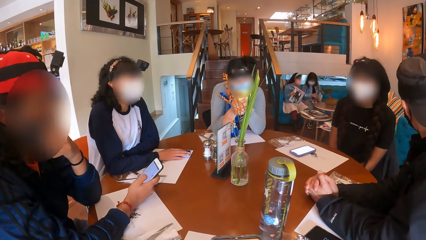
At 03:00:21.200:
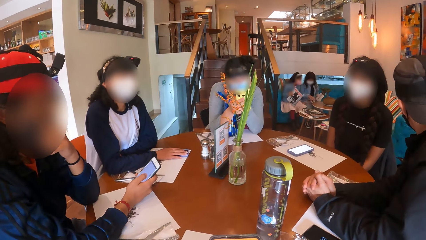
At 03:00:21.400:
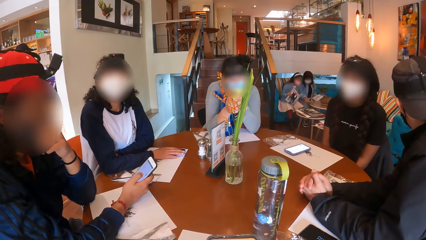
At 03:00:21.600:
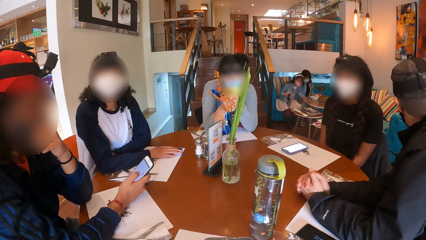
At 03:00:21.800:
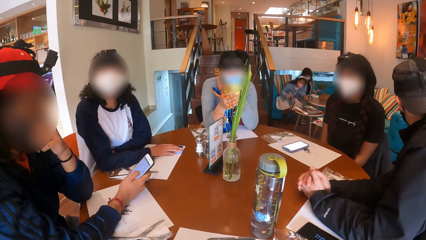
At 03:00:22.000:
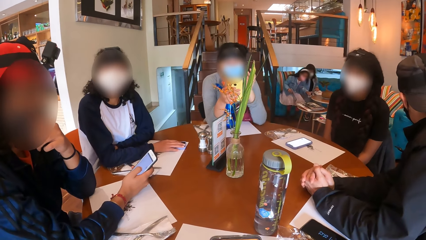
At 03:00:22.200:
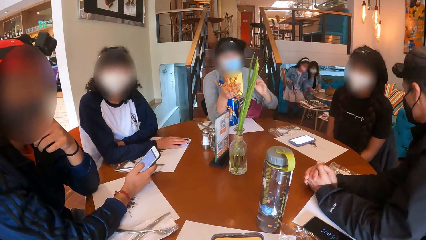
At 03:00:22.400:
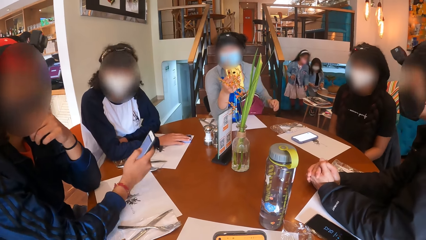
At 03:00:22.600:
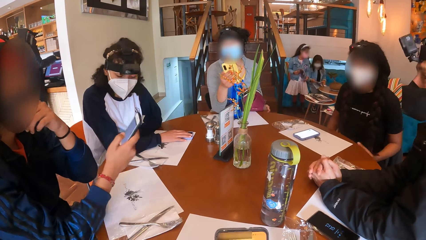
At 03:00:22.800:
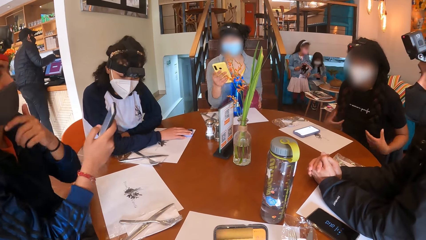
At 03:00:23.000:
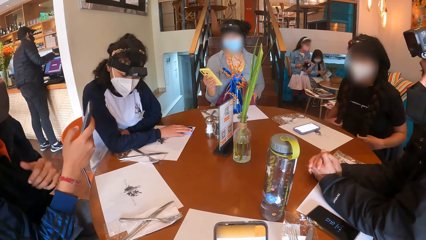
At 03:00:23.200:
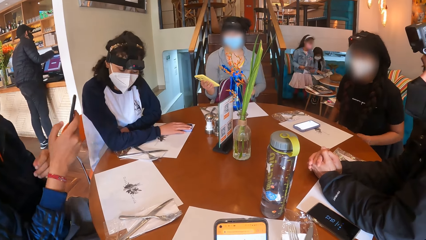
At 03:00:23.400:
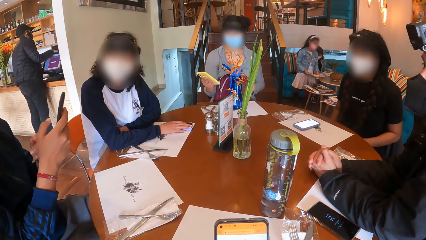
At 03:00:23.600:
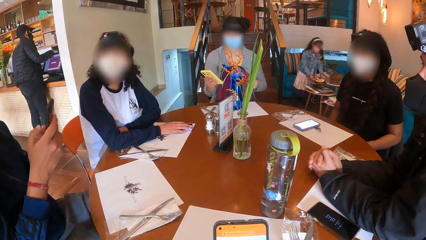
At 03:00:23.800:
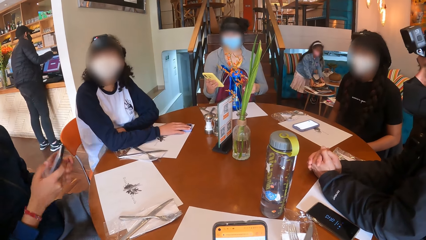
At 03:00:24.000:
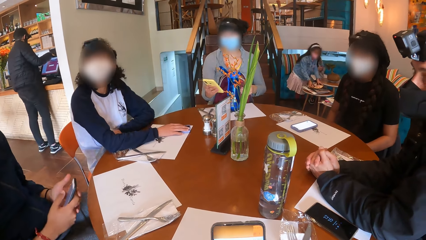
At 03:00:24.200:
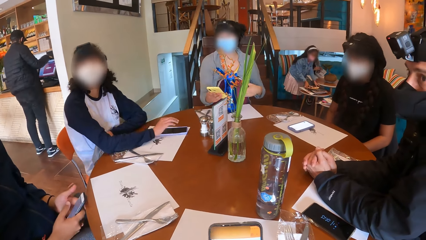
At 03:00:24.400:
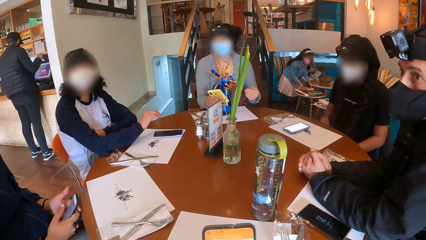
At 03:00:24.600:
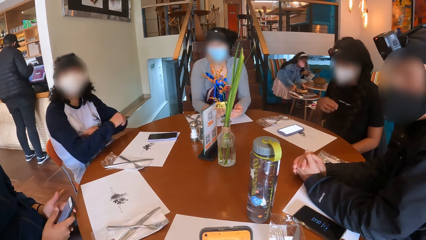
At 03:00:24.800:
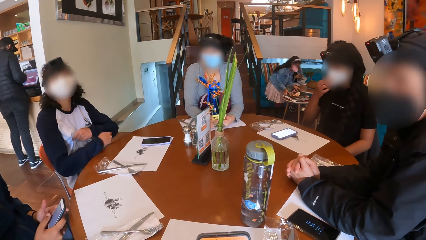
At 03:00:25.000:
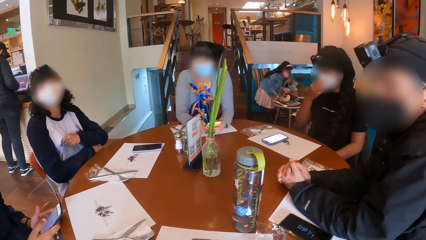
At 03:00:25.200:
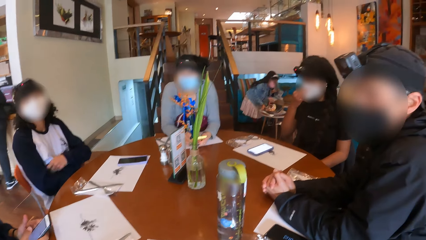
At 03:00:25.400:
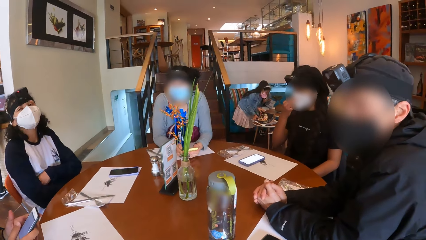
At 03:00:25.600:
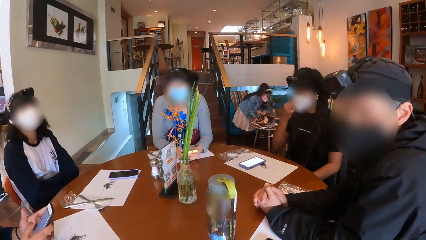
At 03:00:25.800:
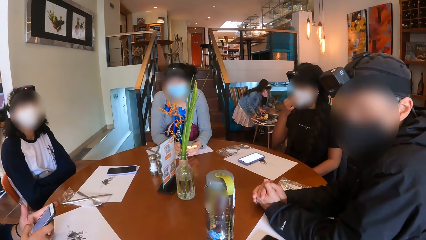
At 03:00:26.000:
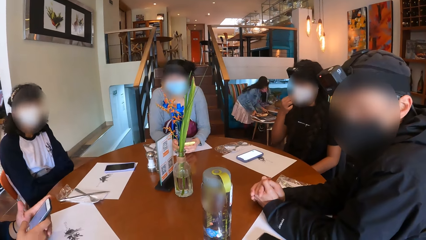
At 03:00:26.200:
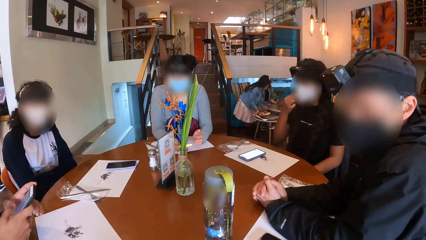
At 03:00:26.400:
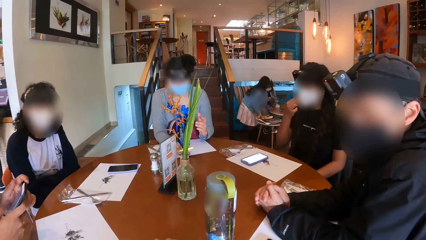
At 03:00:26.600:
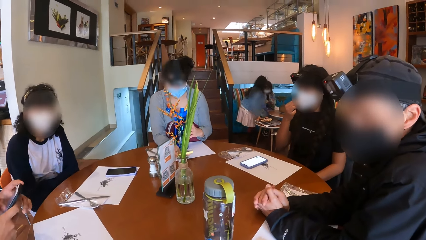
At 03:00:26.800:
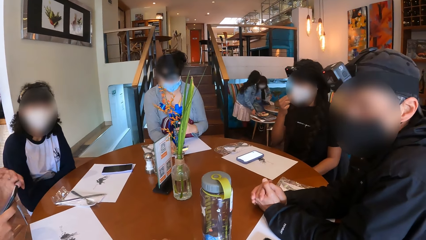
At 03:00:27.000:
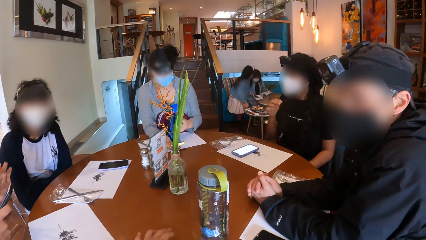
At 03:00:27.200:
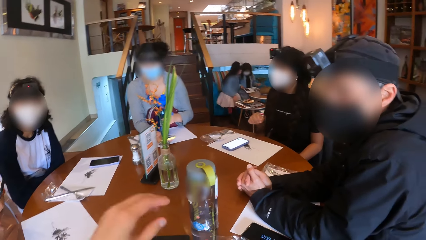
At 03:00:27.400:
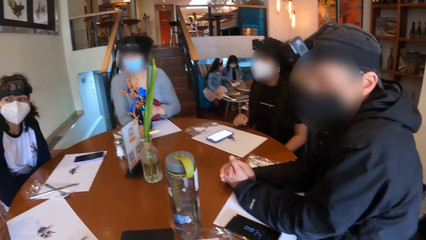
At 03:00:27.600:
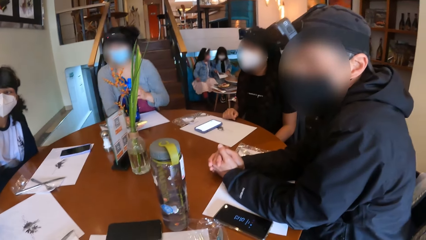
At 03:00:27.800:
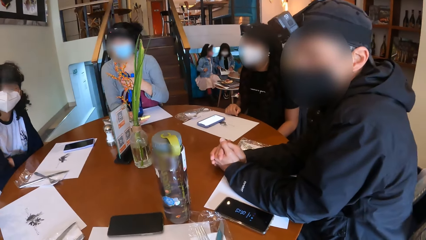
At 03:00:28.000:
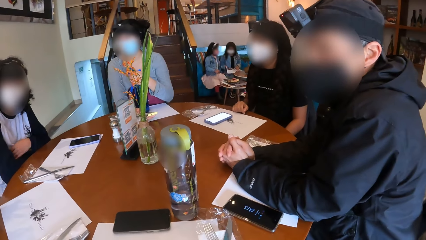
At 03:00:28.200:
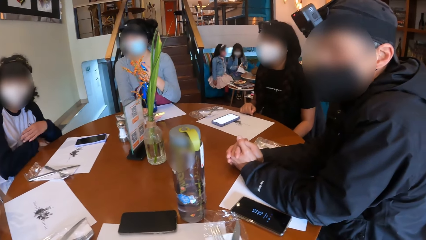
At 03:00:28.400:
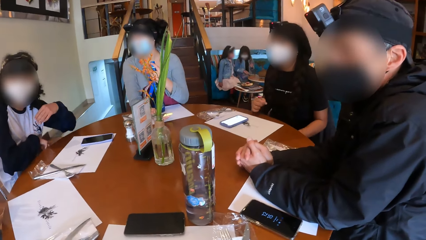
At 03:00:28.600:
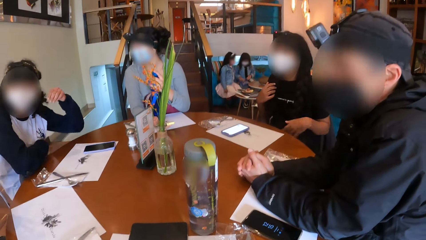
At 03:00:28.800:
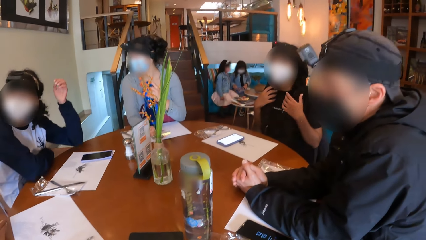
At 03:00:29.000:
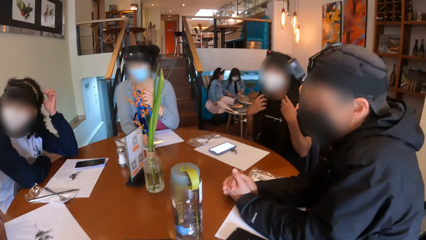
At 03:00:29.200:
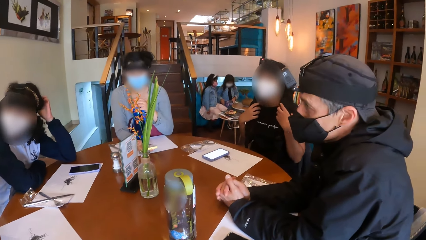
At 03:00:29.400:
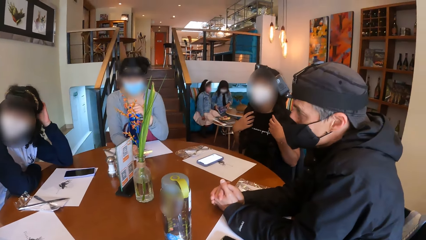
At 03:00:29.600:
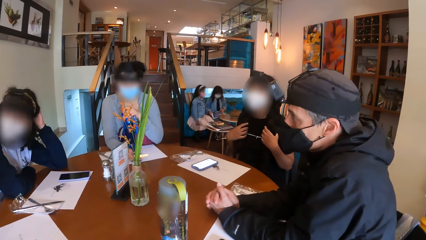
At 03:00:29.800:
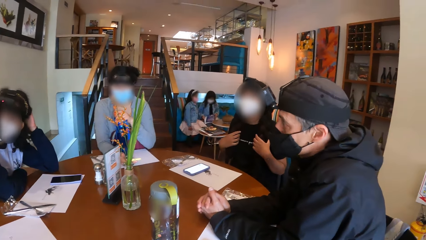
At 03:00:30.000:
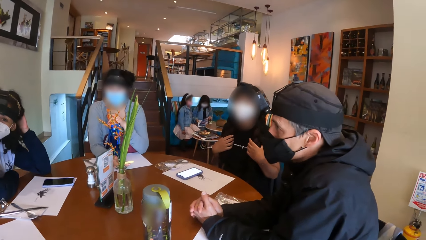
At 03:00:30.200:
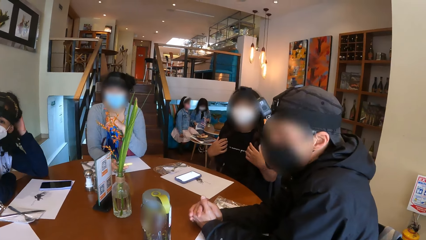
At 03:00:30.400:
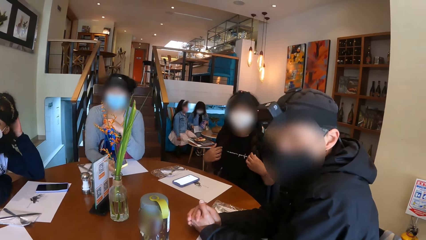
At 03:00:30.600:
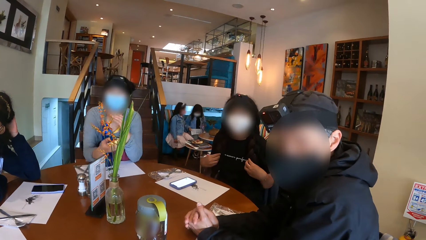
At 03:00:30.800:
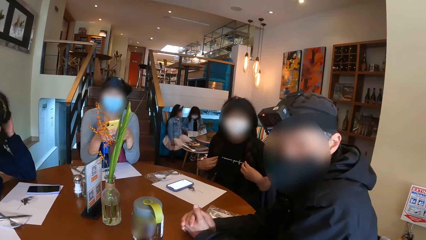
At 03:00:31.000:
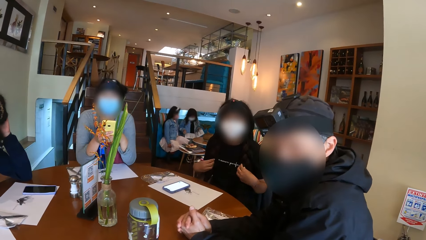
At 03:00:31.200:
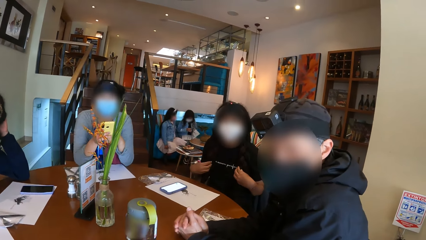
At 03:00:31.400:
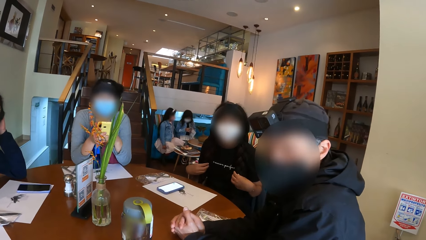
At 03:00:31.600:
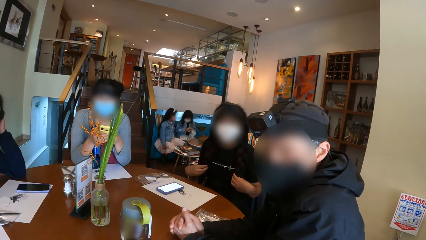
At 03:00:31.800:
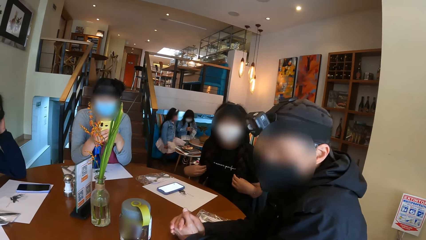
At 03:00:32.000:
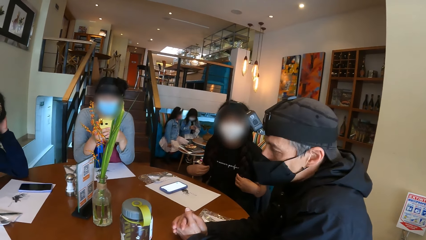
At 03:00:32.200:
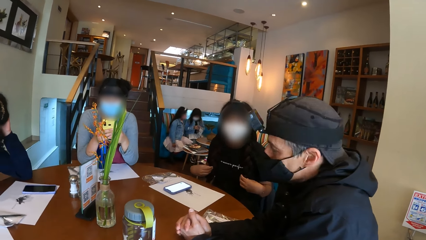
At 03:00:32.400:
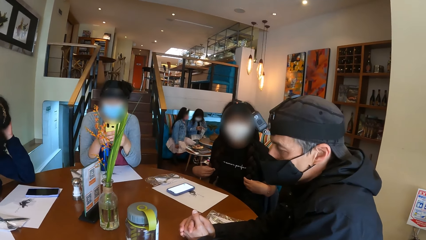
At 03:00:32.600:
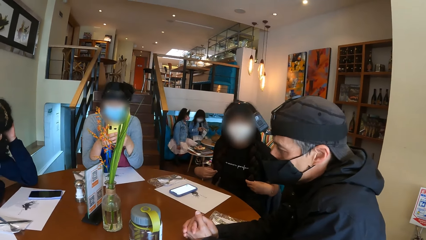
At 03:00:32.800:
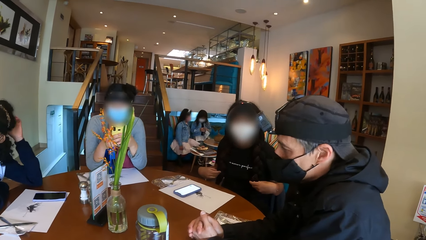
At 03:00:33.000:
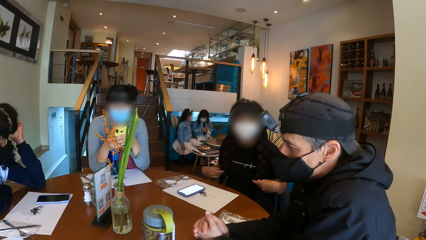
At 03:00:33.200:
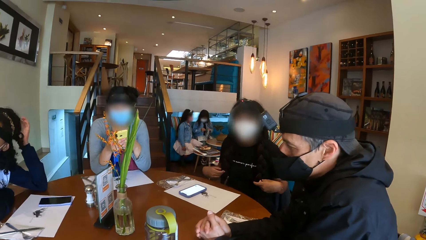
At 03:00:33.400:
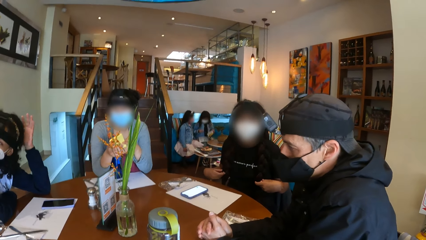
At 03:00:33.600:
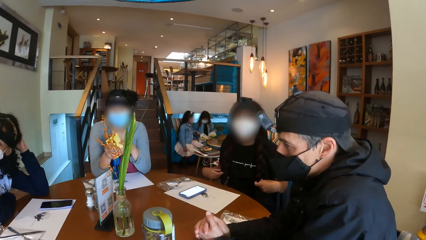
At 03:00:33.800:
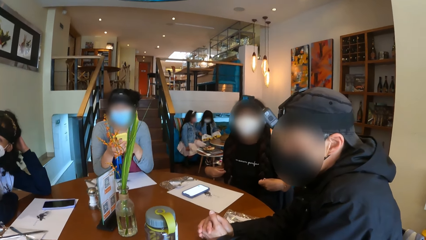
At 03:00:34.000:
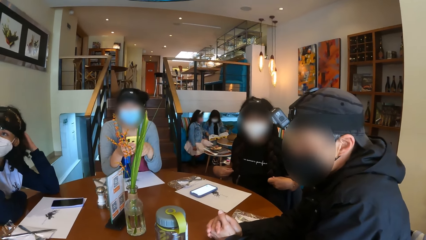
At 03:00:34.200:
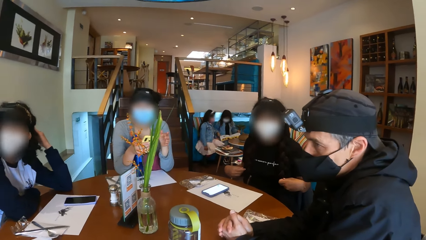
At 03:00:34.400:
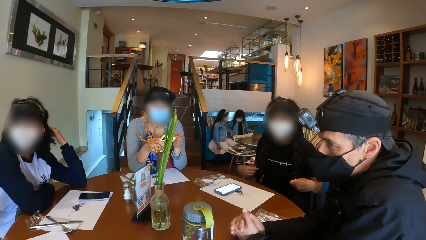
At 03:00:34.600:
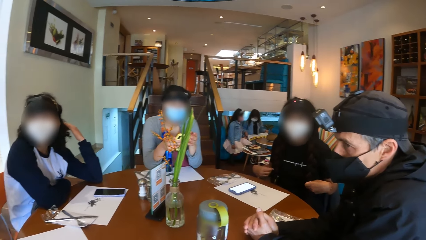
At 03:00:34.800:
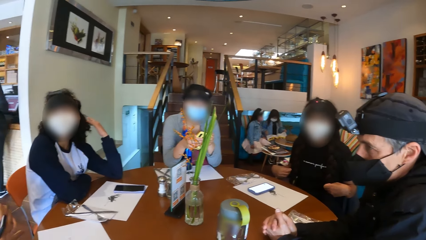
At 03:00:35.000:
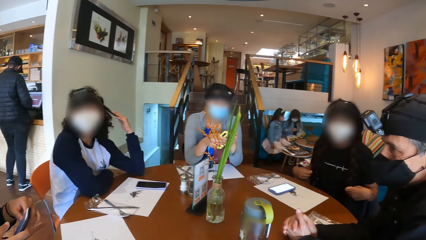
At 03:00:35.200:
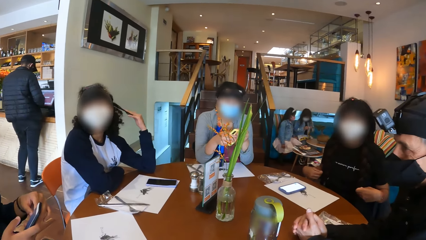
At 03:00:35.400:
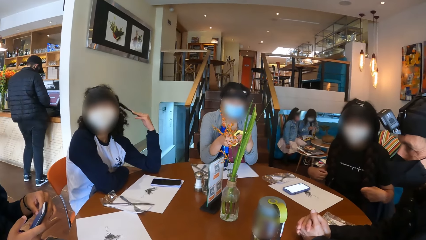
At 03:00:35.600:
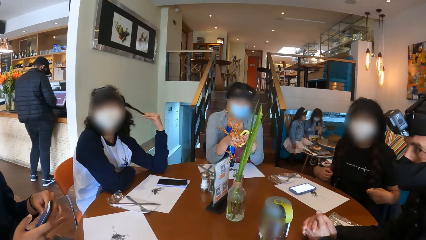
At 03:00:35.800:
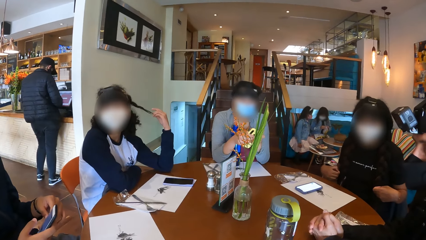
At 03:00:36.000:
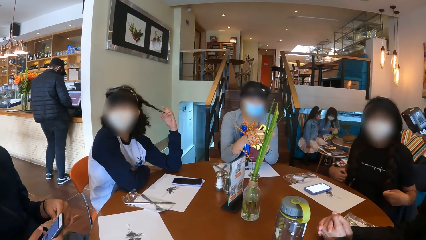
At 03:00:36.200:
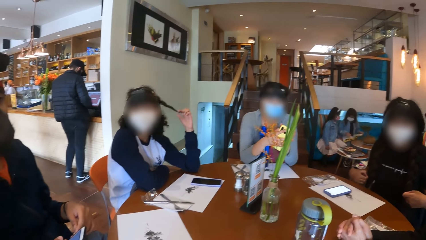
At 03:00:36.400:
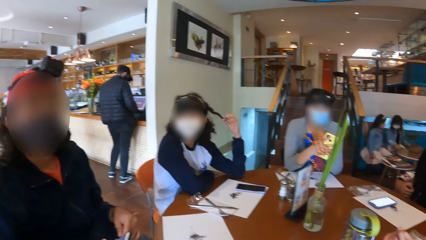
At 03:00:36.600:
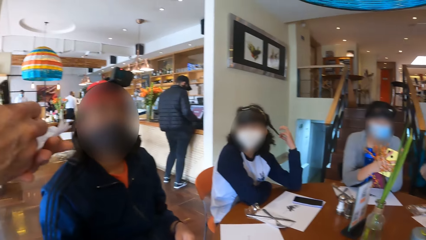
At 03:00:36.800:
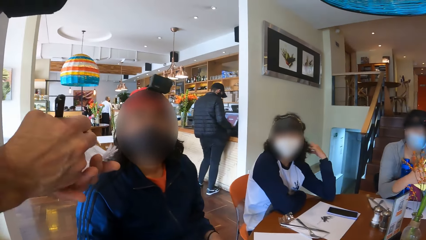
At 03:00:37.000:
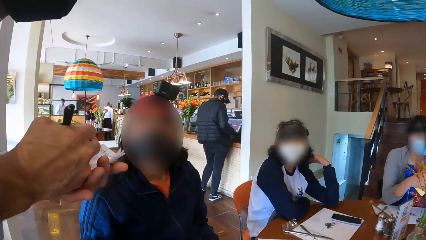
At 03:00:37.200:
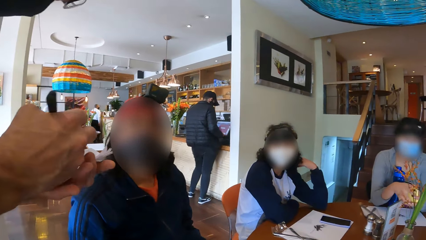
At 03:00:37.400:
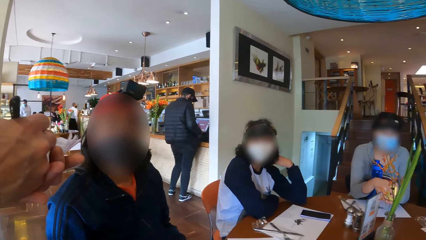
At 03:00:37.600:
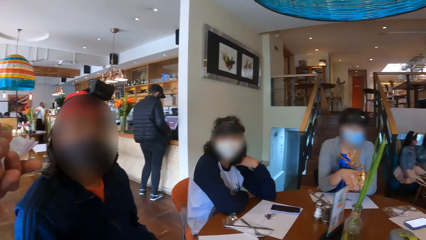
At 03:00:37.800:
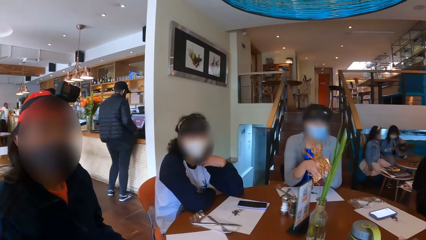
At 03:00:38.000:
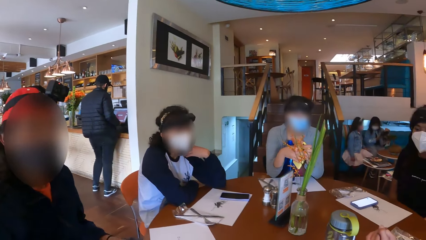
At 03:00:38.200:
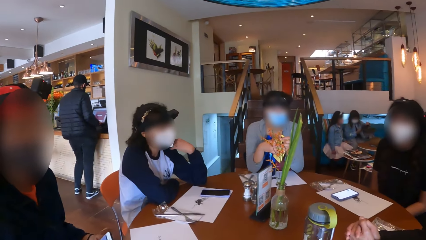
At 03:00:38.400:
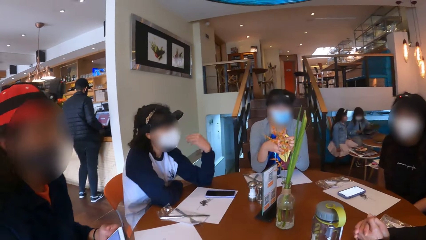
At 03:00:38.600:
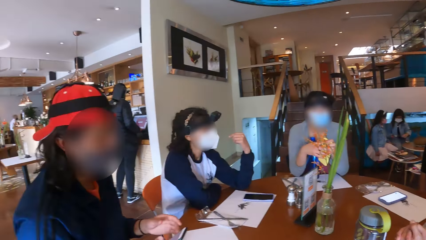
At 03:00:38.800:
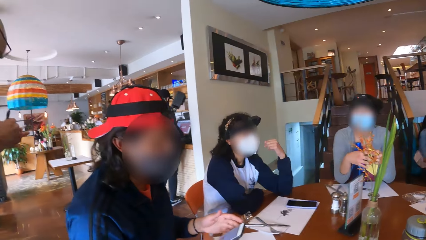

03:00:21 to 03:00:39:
A woman lifts her left hand off the table. A man lifts his hands off the table. The first woman lifts her right hand off the table. Another woman holds her hair with her hands. The first woman adjusts a bag on her lap with her left hand. The man holds the phone in his right hand with his left hand. The camera wearer scrolls through the phone. The first woman rests her hands on the table. A third woman lifts her hands off the table and lifts a jacket on her lap with her left hand. The second woman adjusts a nose mask on her face with her right hand. The man rests his hands on the table and operates the phone in his hands with his left hand. The first woman holds a water bottle on a placemat on the table with her left hand. The camera wearer raises her left hand toward her head. The third woman rests her hands on the table. The second woman holds her hair with her hands. The first woman closes the water bottle on the placemat on the table with her left hand. The third woman adjusts a strap behind her head with her left hand. The first woman lifts the phone in her right hand, holds the phone in her right hand with her left hand, and operates the phone in her hands. The third woman massages her hair with her left hand and pulls her hair with her left hand. A waiter takes note on the notepad with the pen in his right hand.
